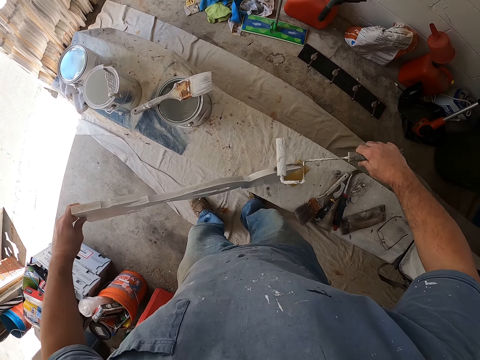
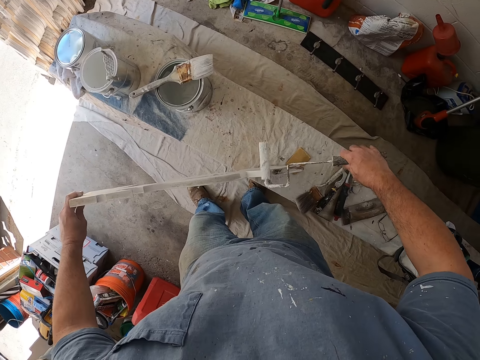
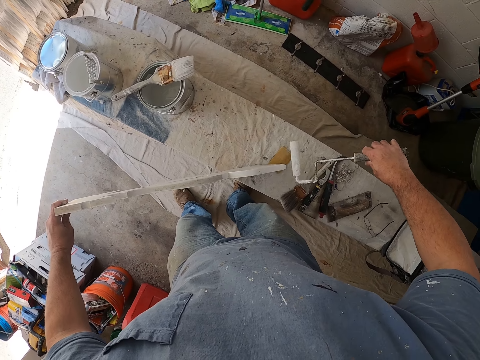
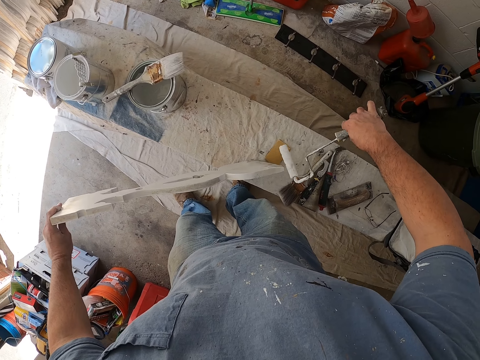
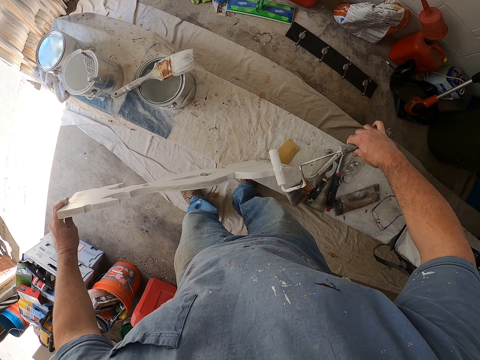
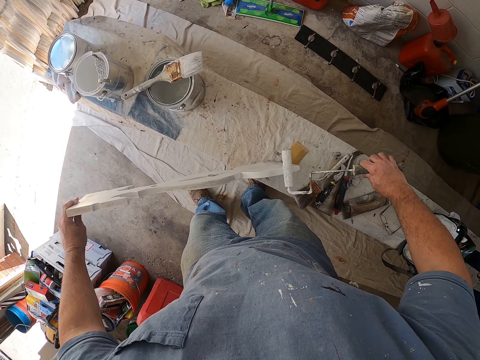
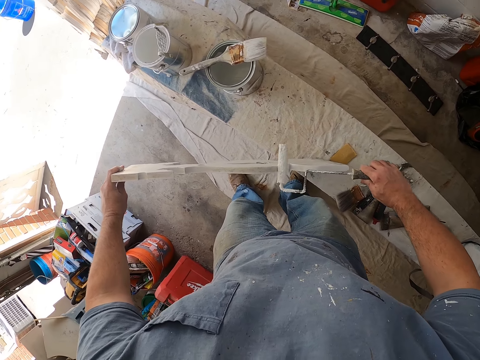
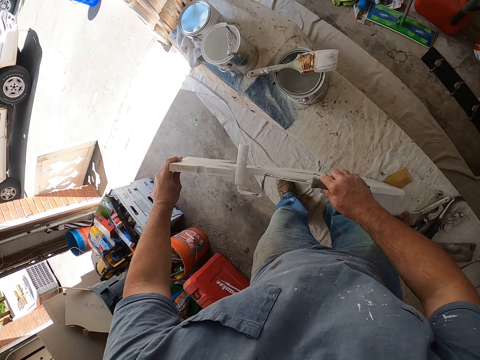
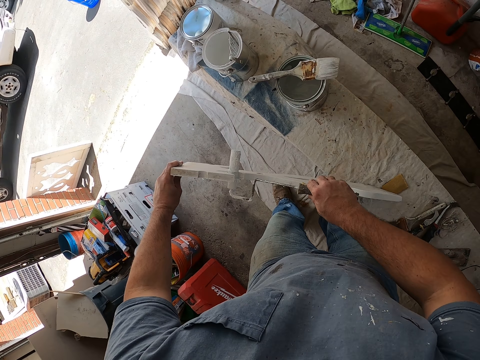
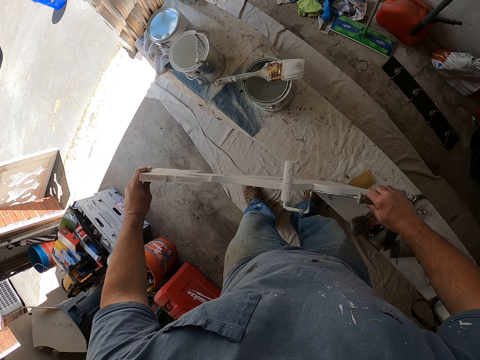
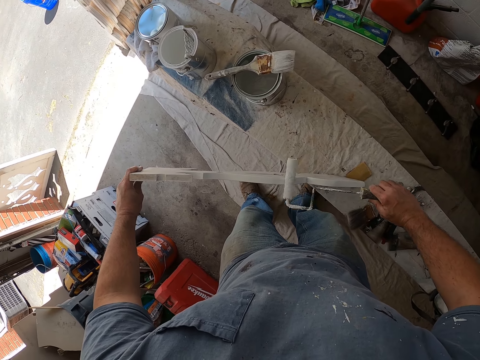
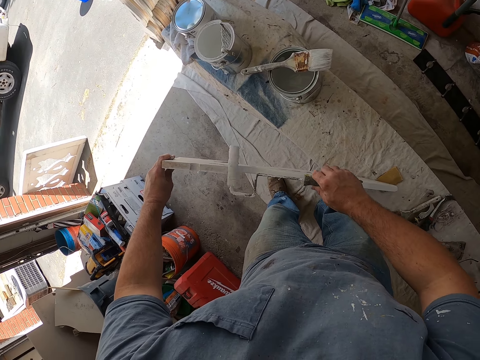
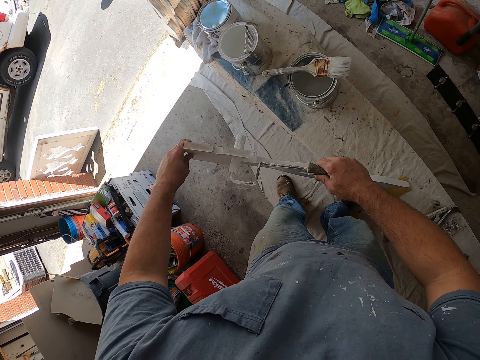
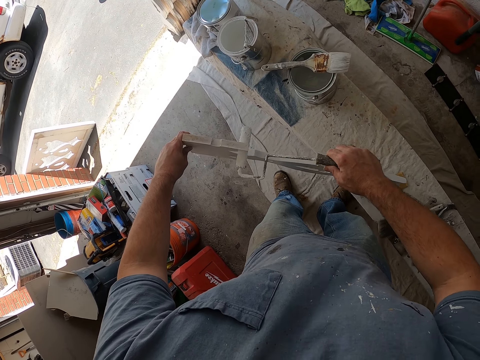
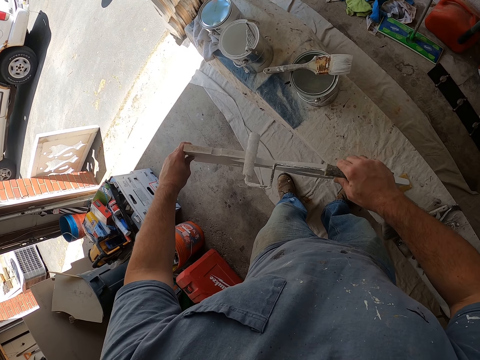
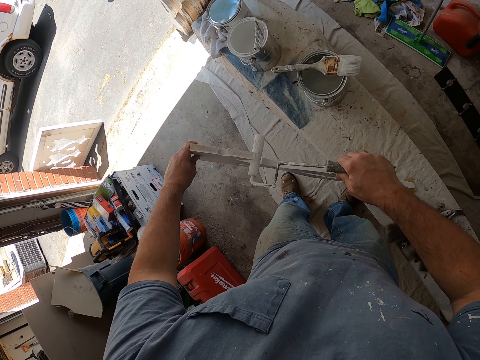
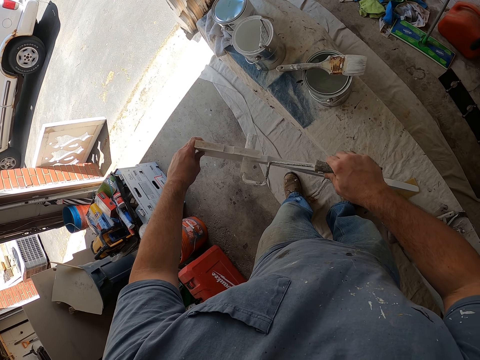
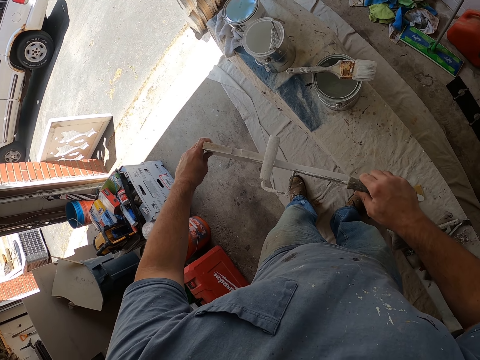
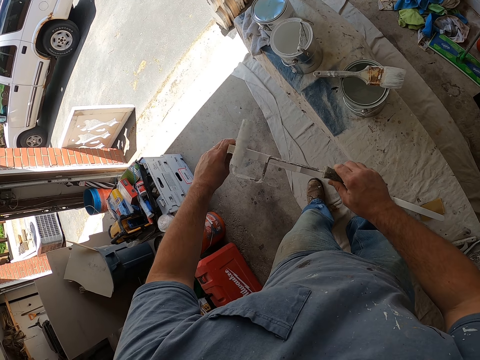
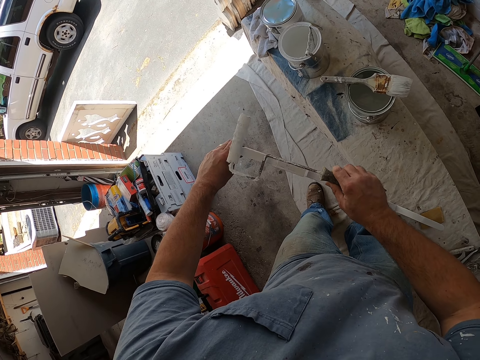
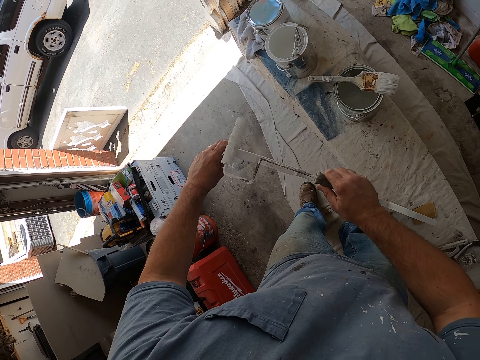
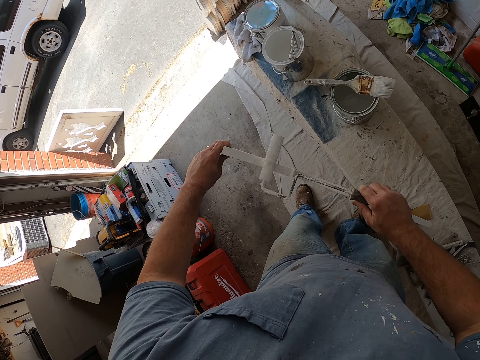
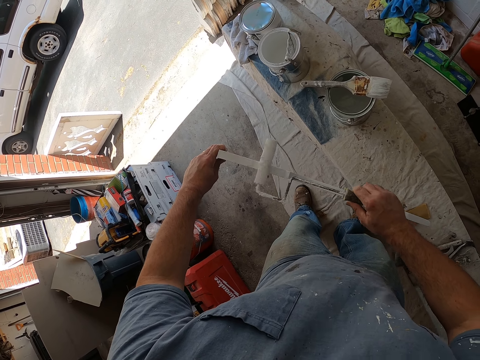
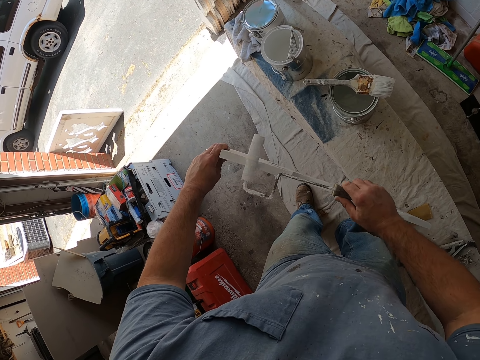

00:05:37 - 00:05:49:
The camera wearer turns the wood. They paint the wood.

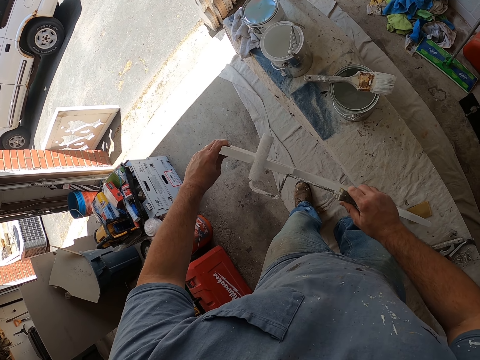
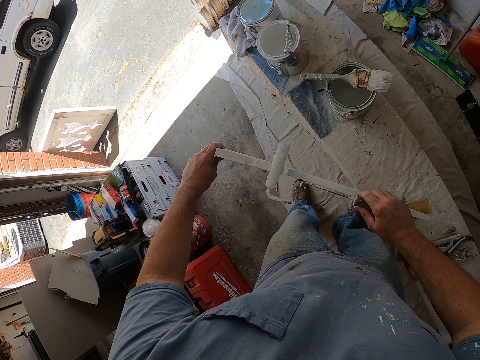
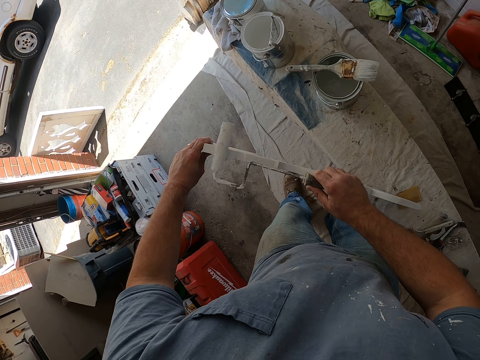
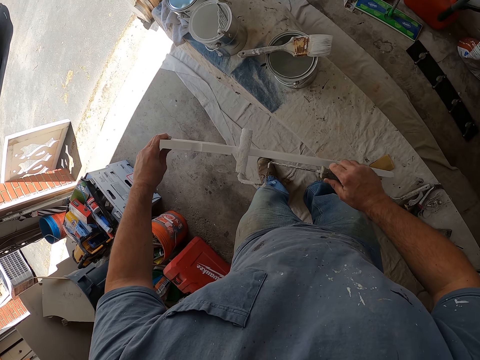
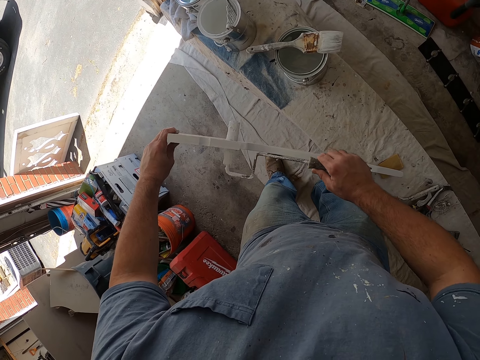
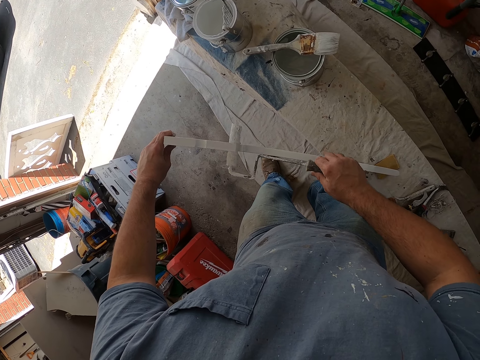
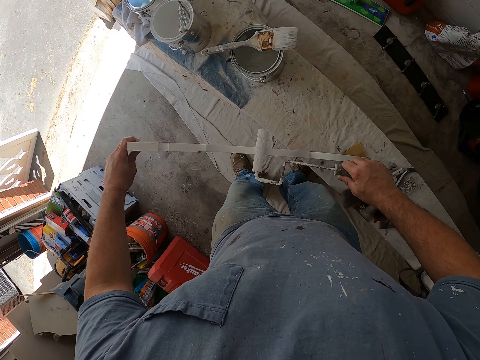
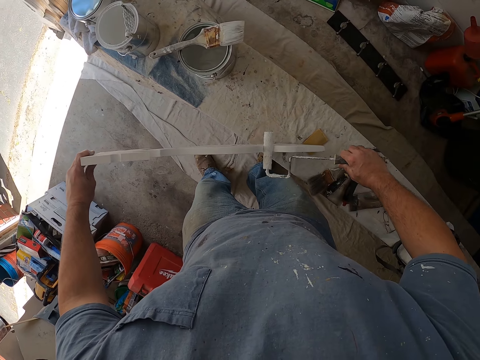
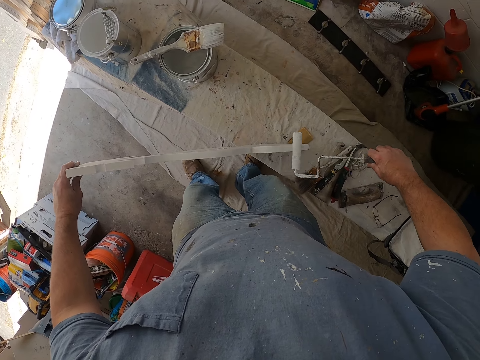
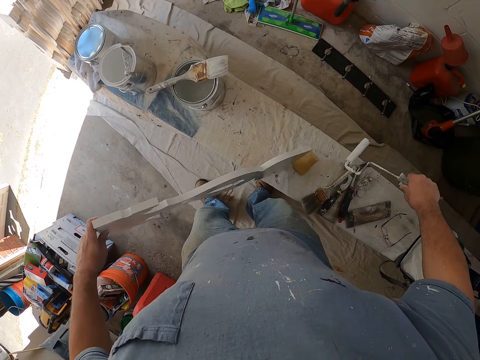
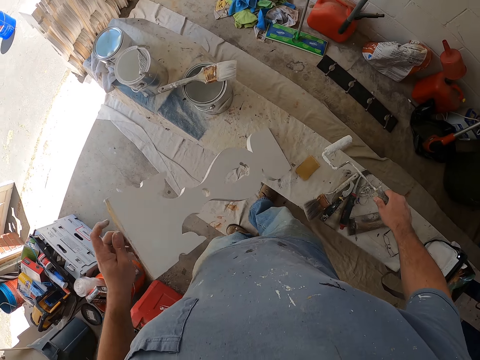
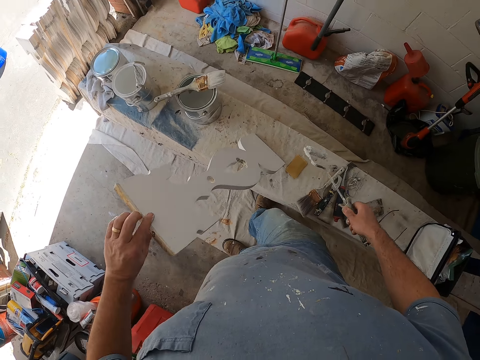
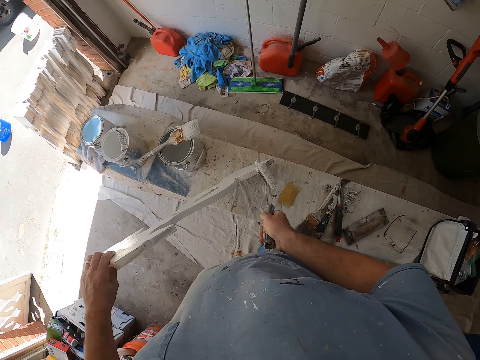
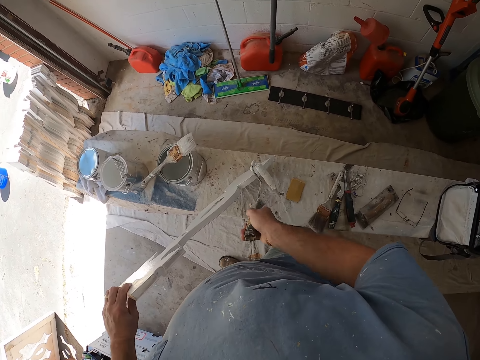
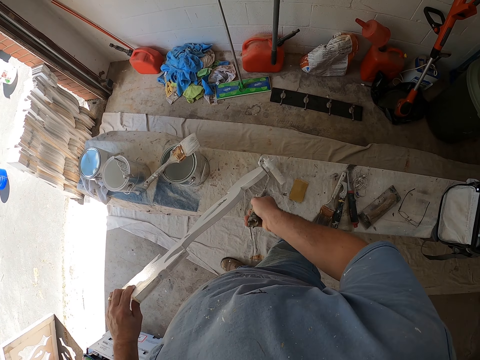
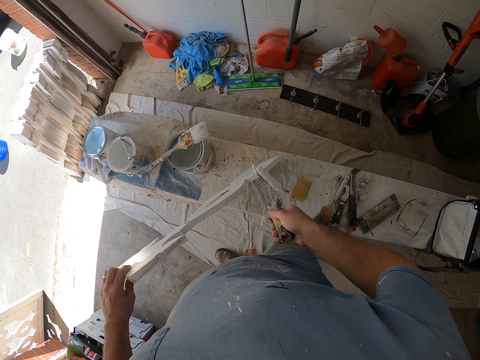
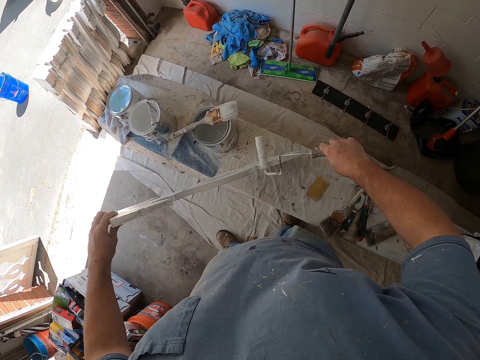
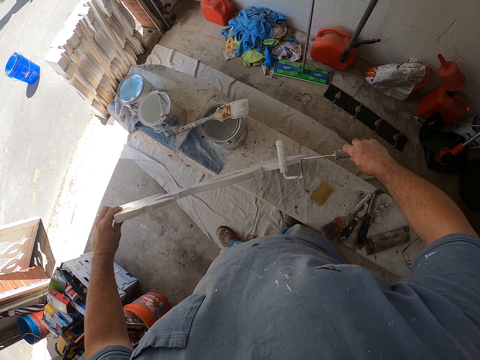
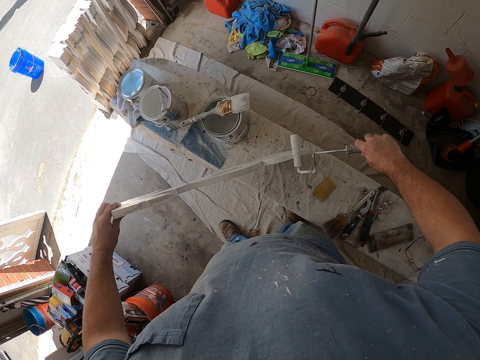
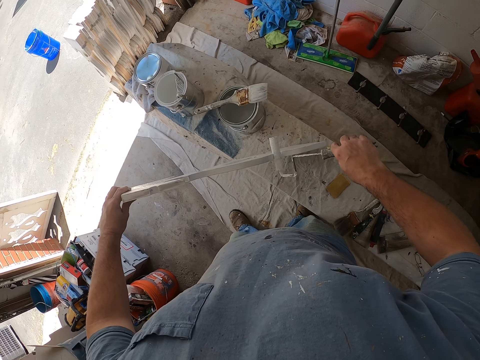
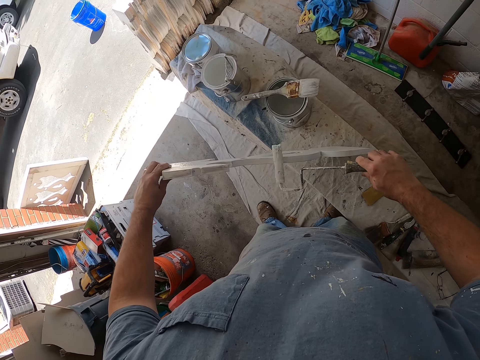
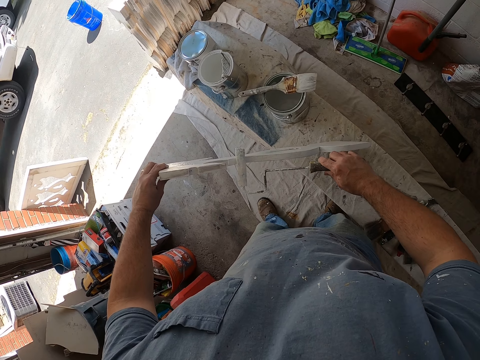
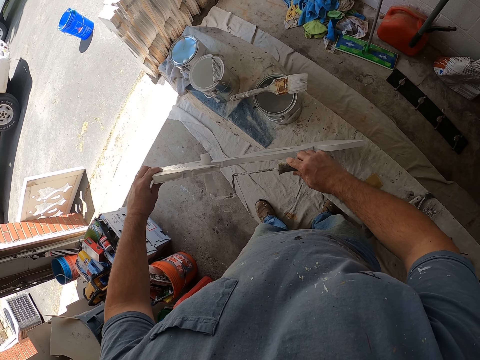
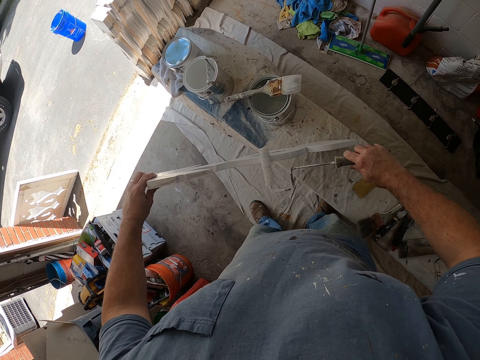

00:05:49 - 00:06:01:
The camera wearer removes the roller from the wooden frame. He turns the wooden frame with his left hand. He paints the wooden frame white with the roller.

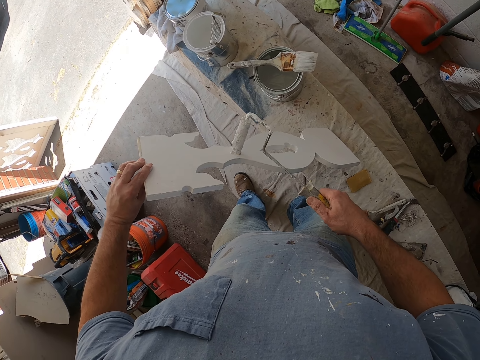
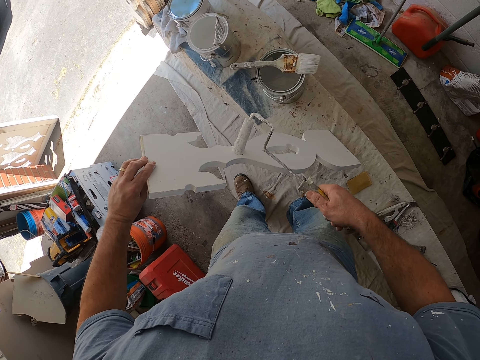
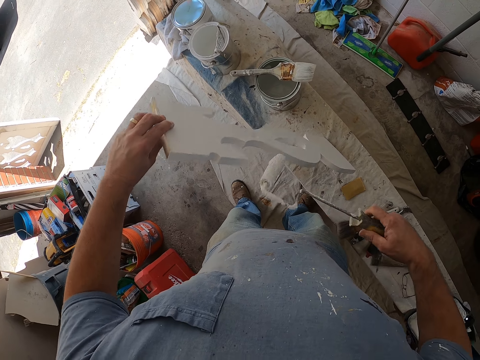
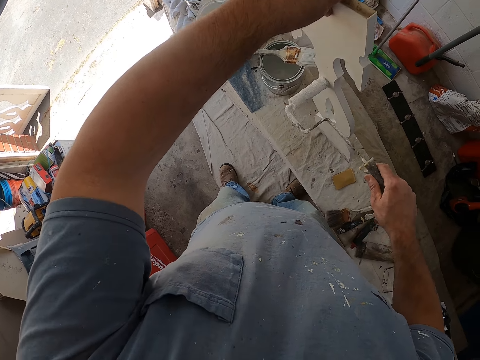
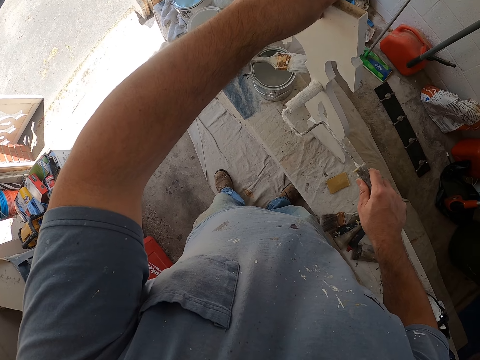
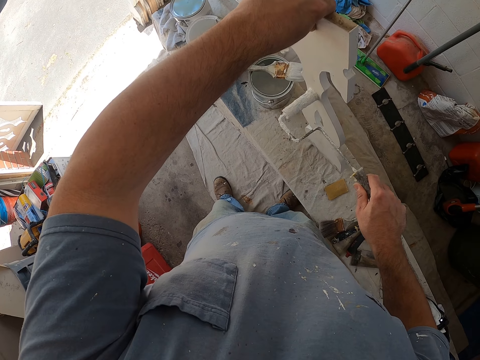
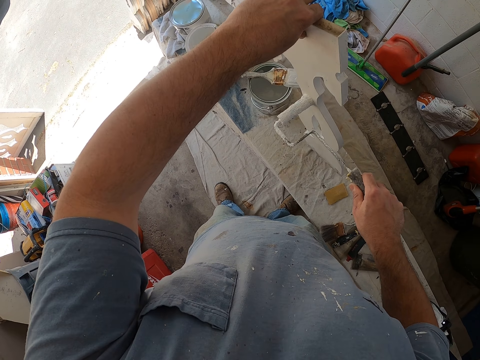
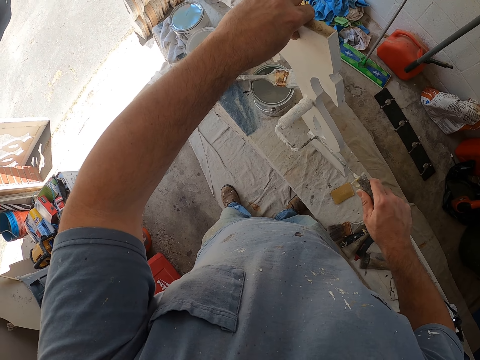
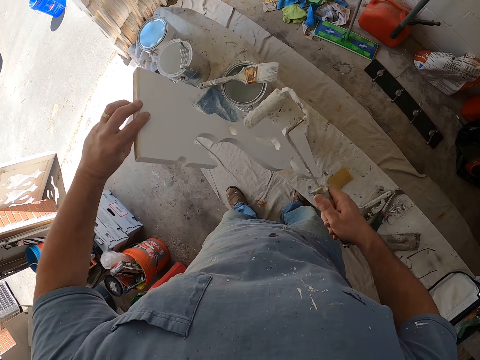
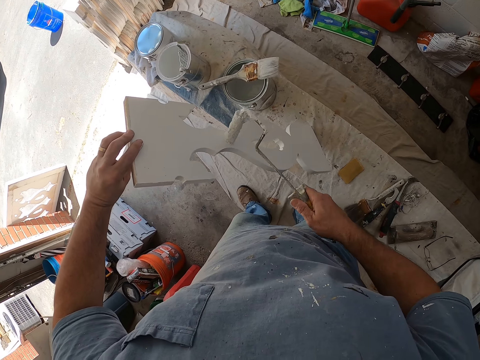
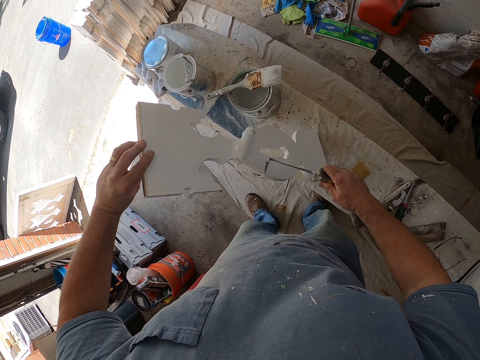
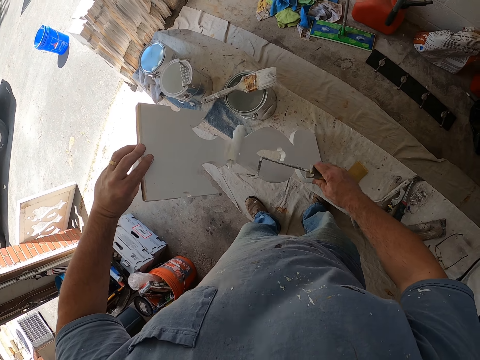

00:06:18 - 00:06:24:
The camera wearer turns the wooden frame with his left hand. He paints the wooden frame white with the roller. He turns the wooden frame with his left hand. He paints the wooden frame white with the roller.
